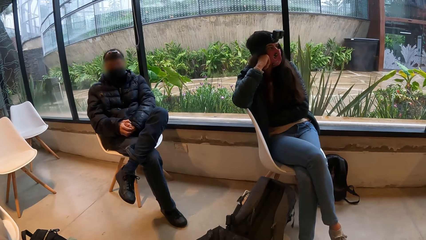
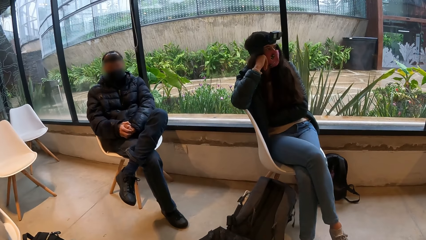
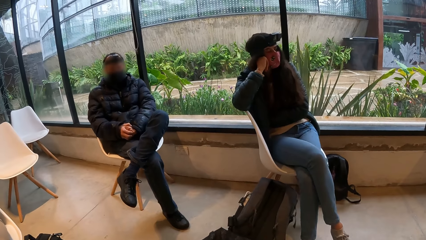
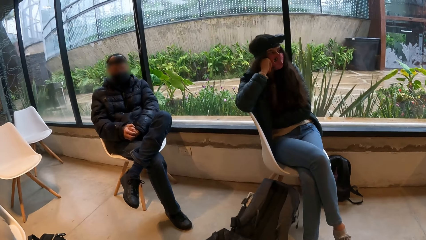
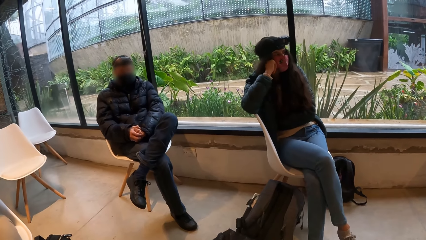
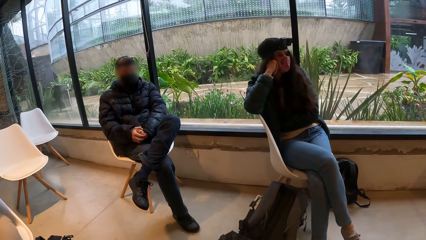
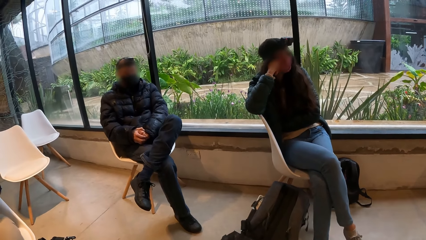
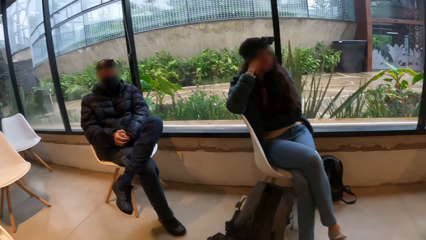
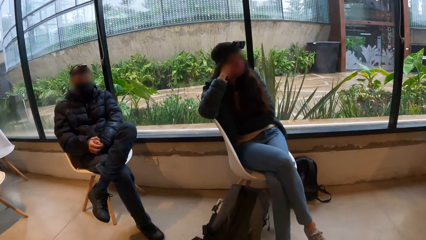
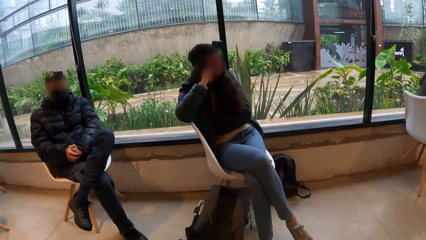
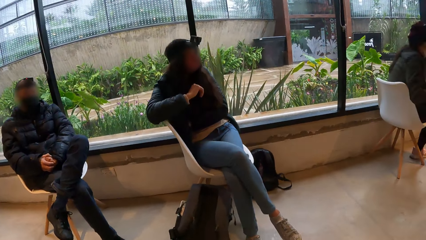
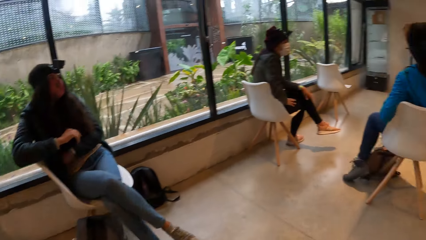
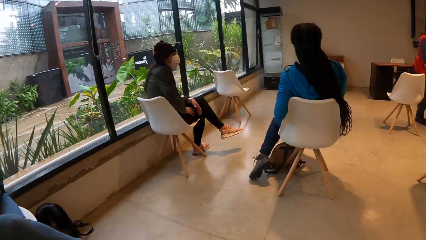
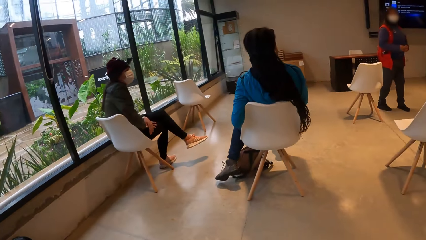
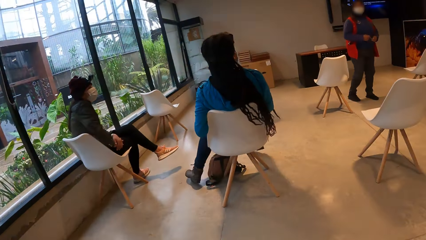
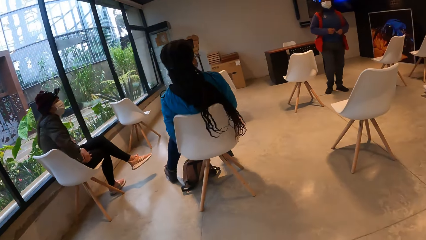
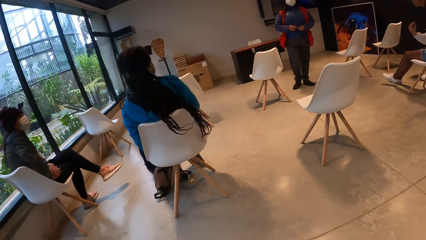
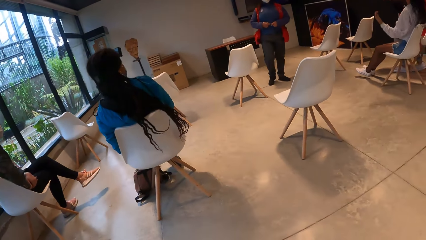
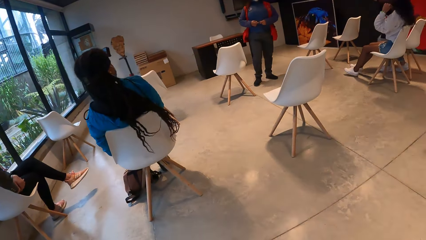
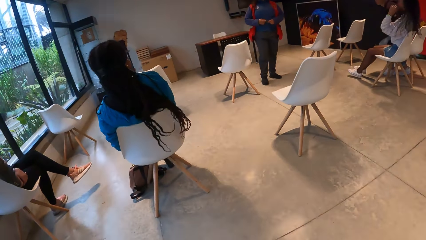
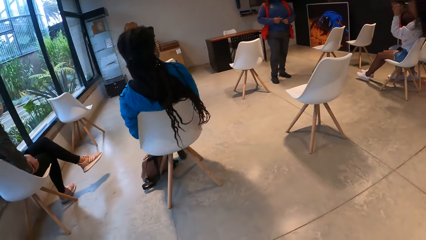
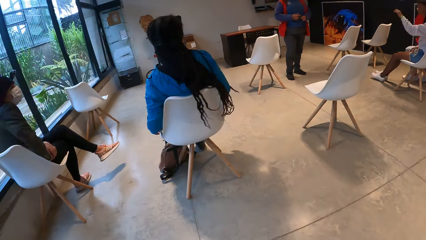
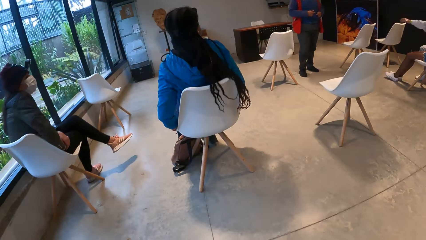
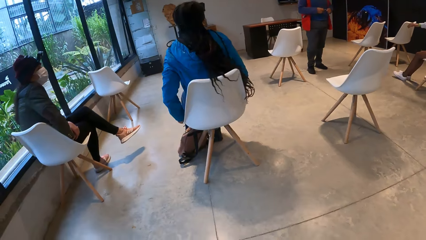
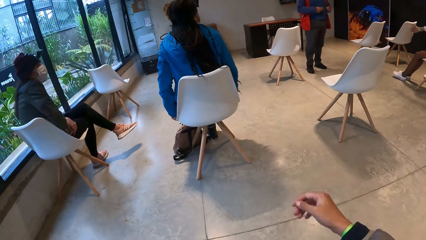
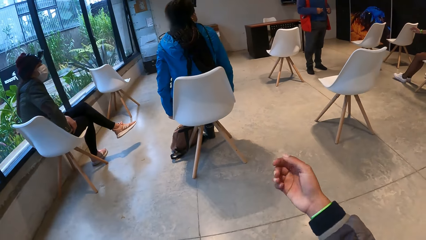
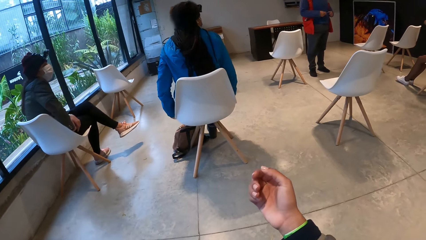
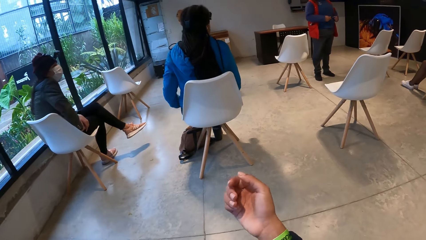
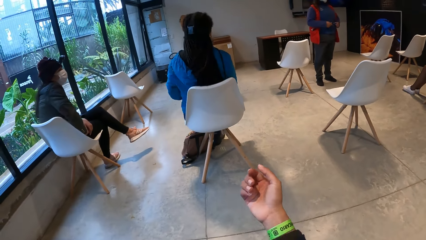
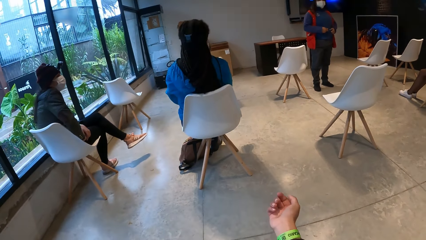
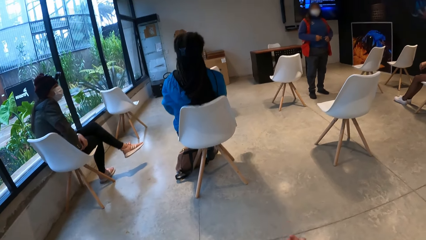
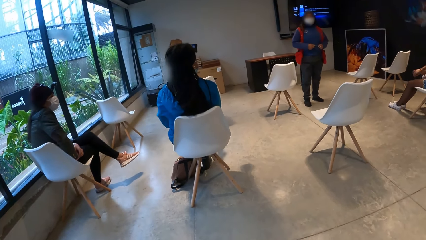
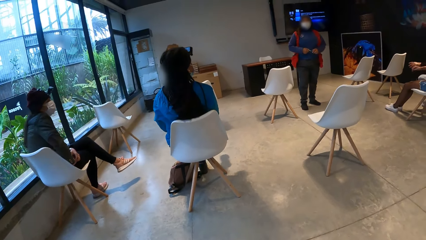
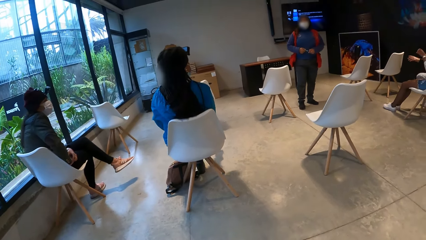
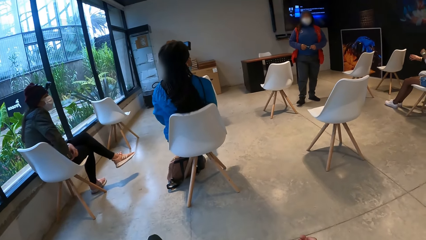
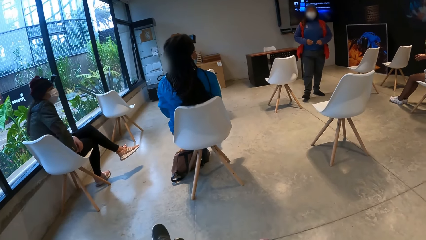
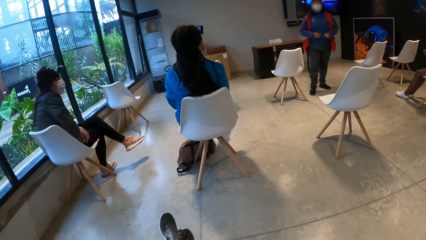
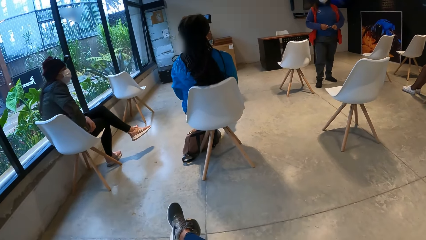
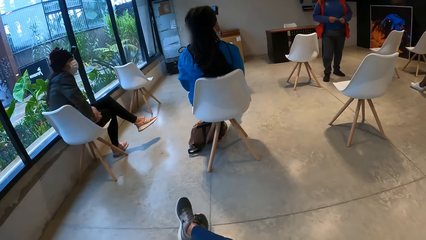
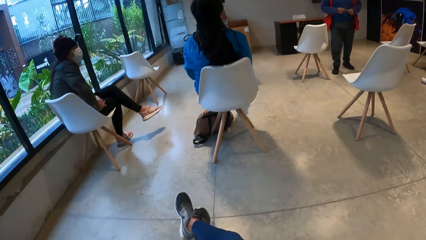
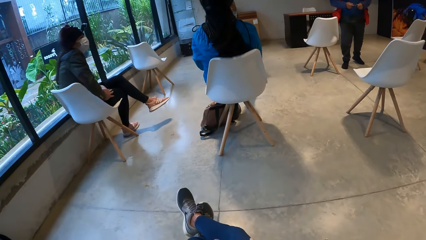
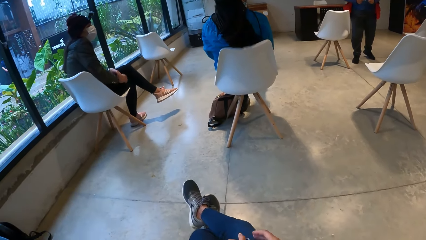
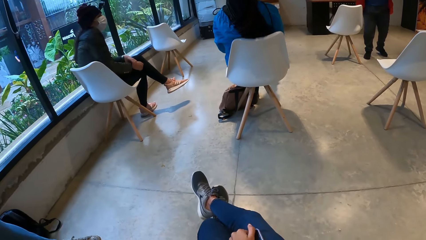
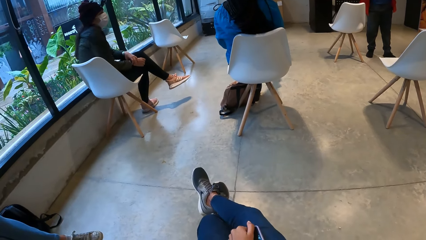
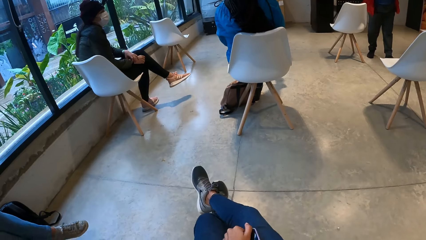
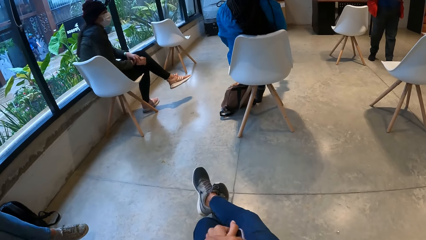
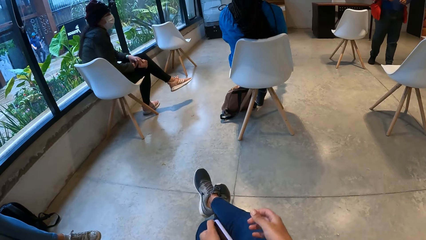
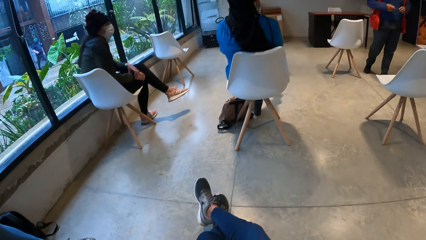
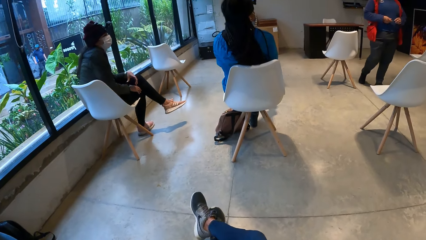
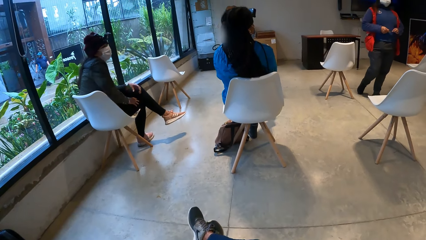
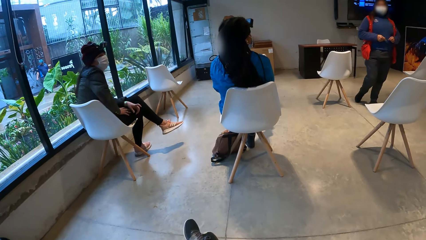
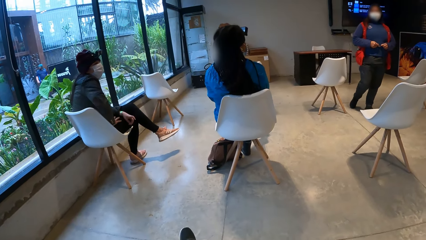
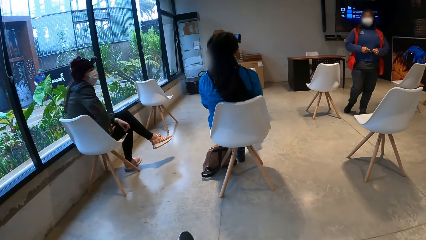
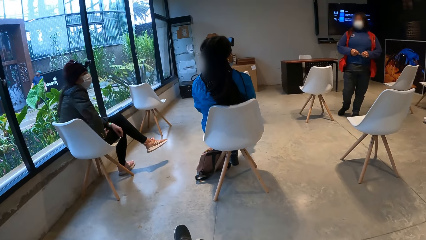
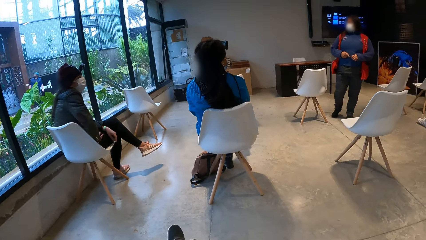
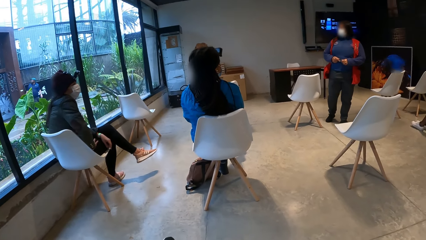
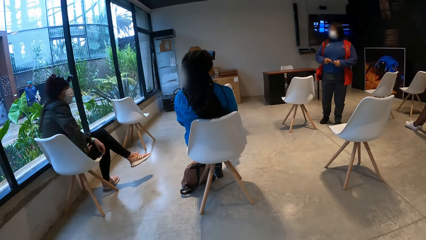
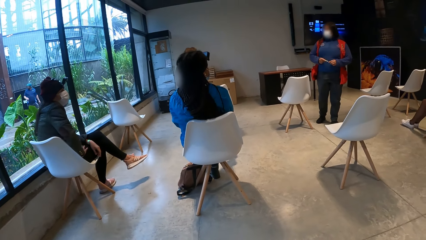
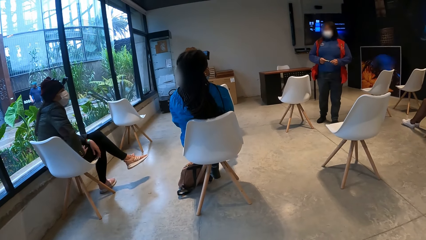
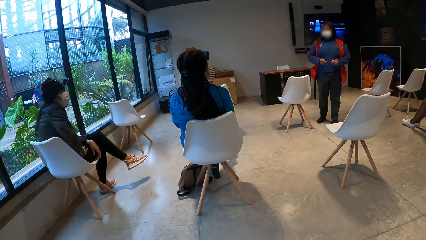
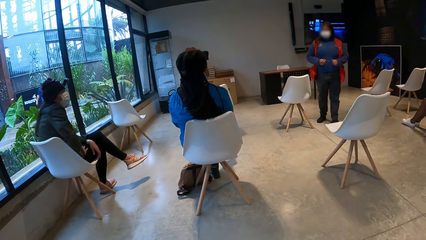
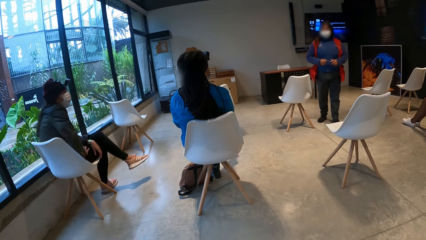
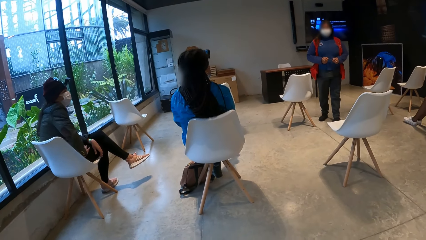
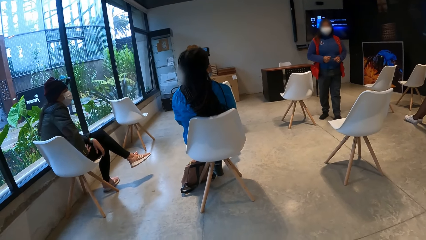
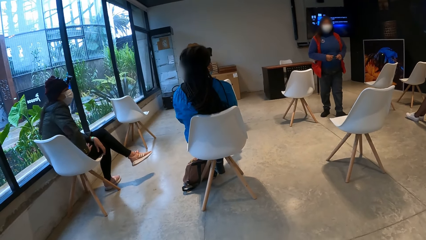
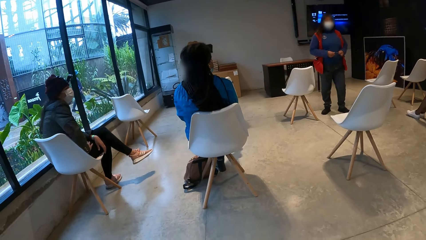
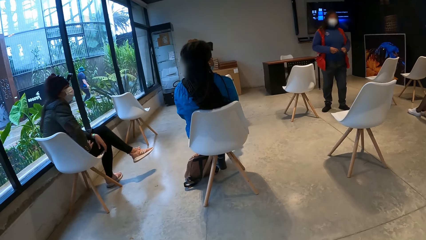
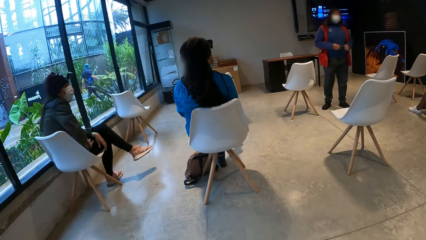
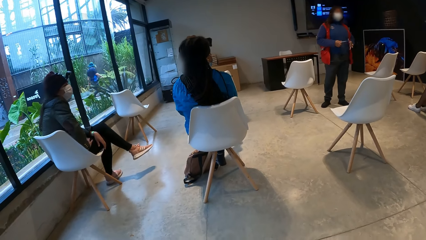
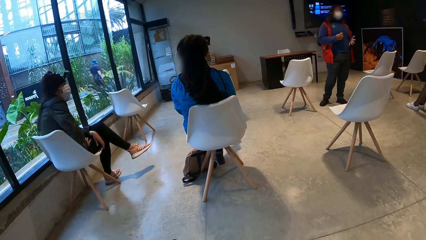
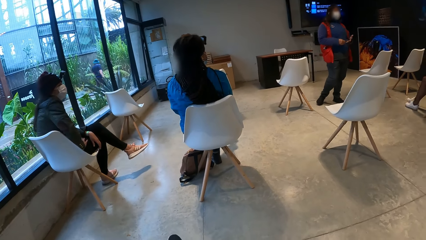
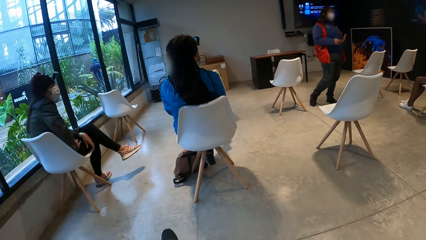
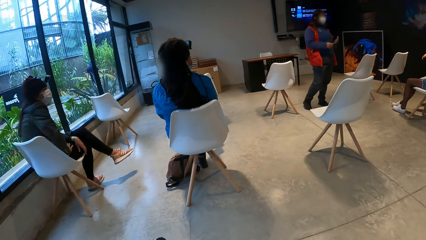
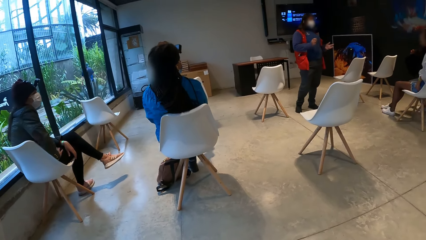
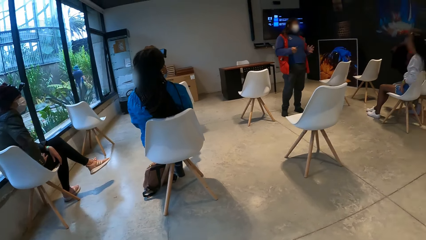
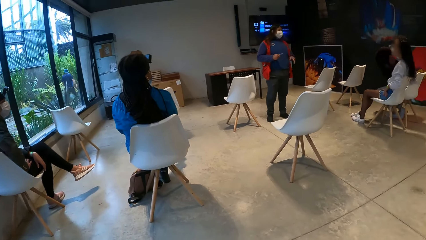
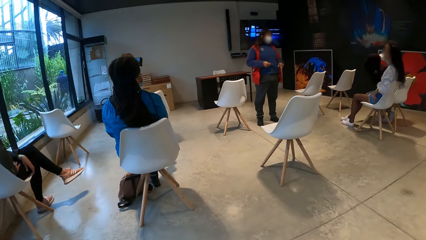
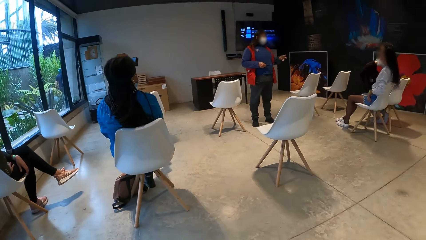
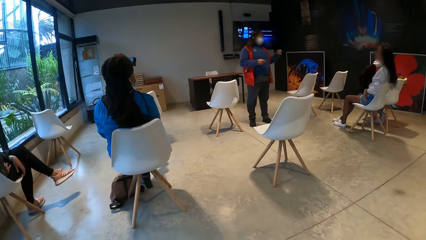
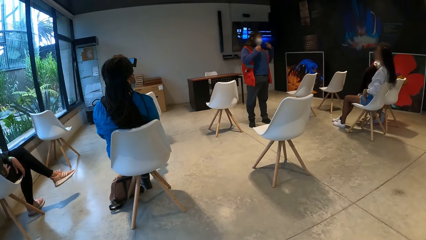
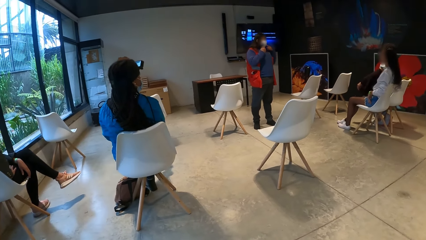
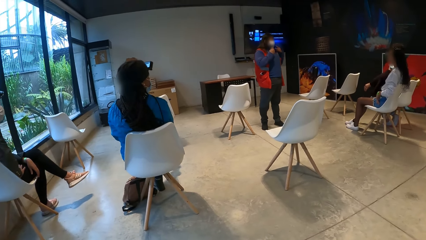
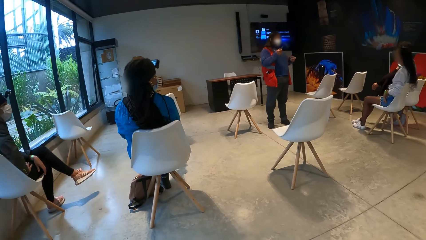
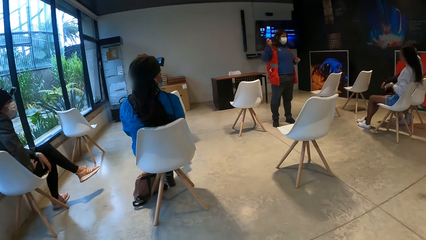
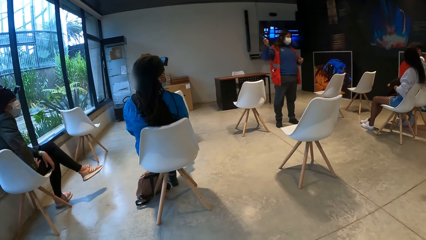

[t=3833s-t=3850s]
The camera wearer looks around the room. A woman stands in front of the camera wearer and the other people. Another woman adjusts herself on a chair. The first woman lectures the camera wearer and the other people. The camera wearer pulls her sweater with her left hand. She places a phone in her left hand on her thigh. She sits on a chair. The first woman rolls a marker with her hands. A third woman pulls off her sweater from her body with both hands.
